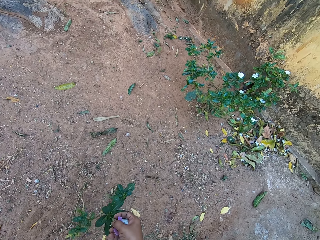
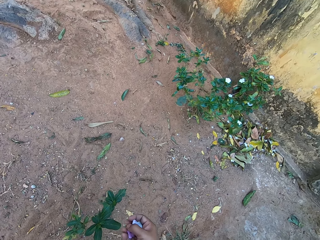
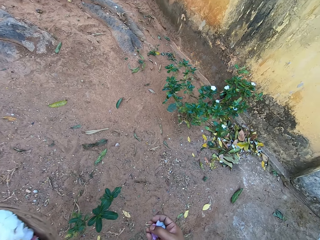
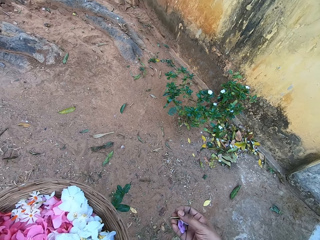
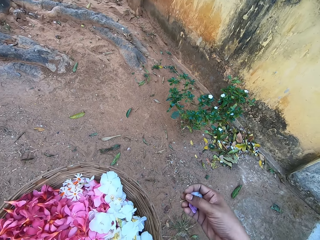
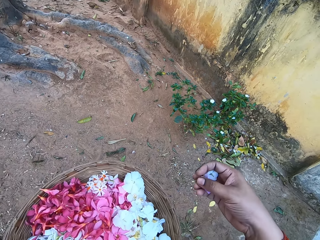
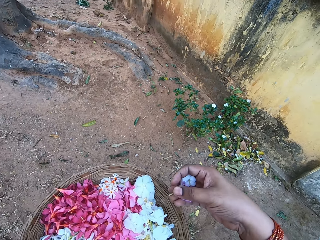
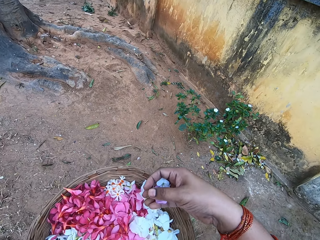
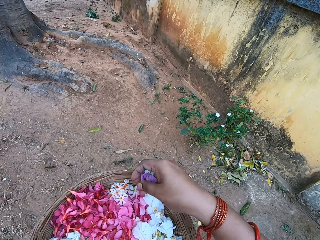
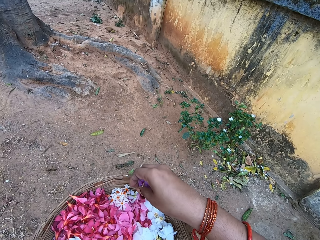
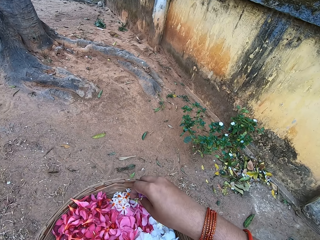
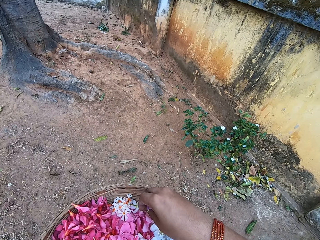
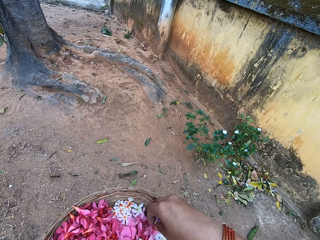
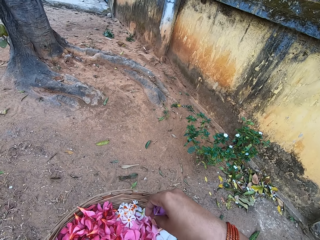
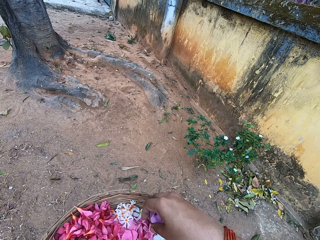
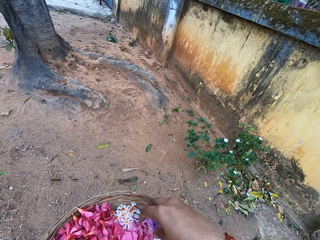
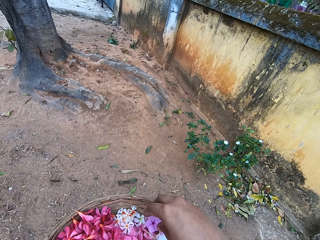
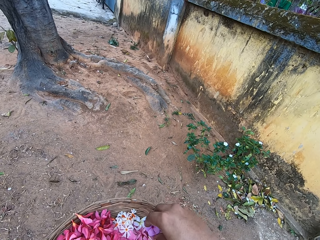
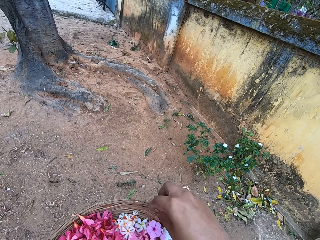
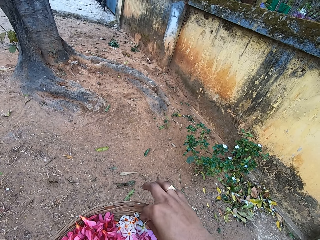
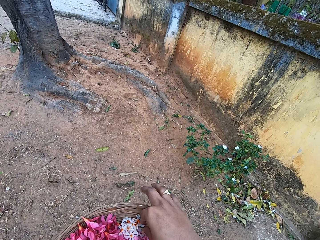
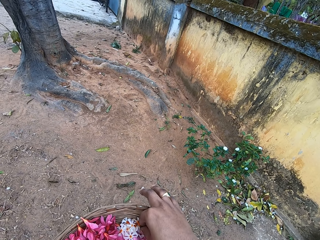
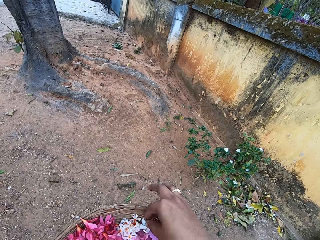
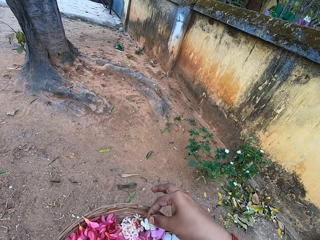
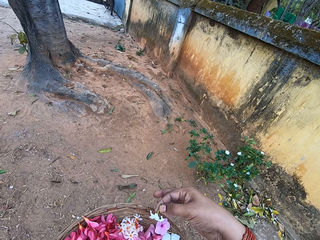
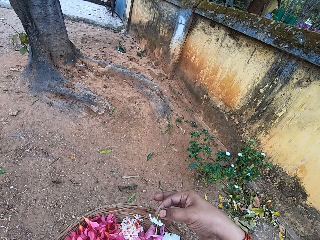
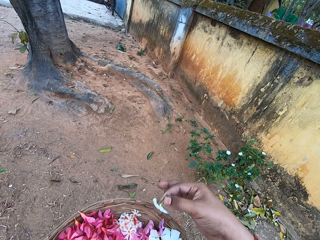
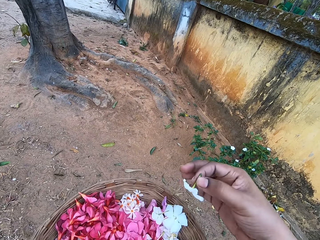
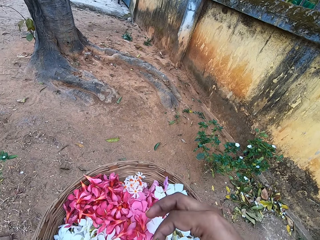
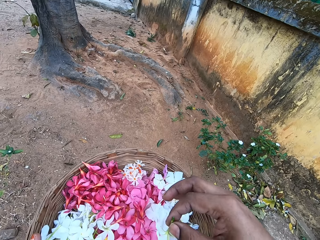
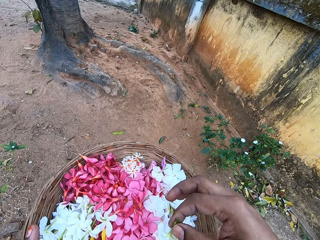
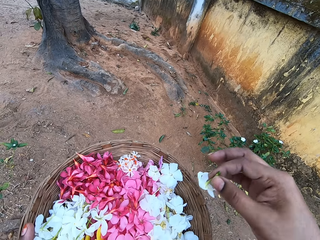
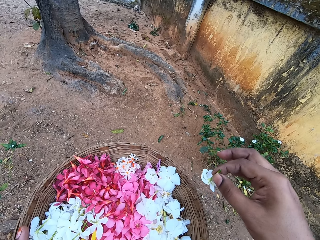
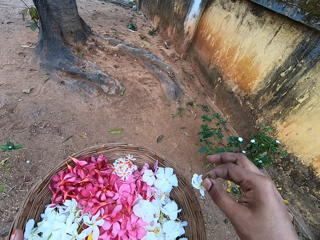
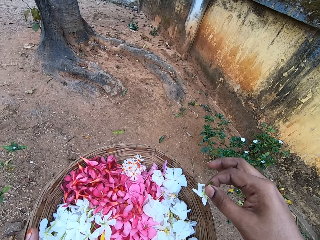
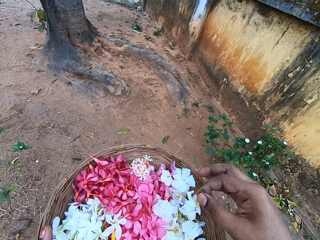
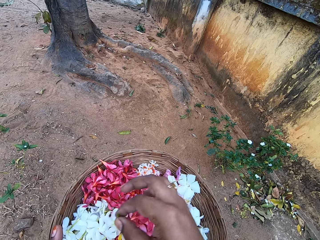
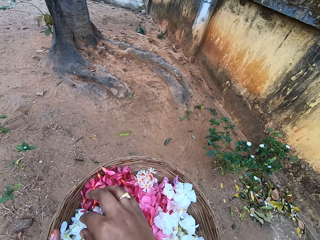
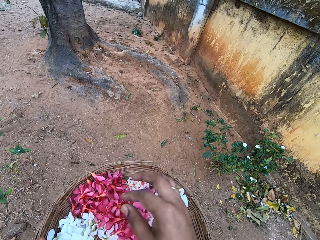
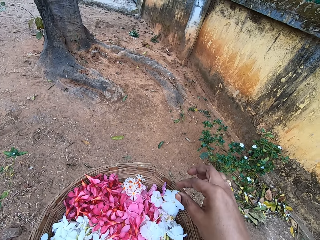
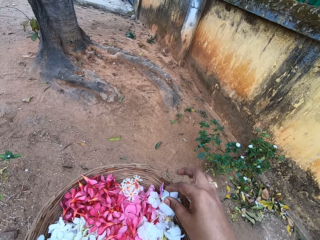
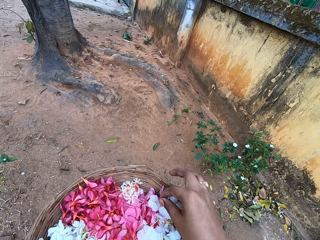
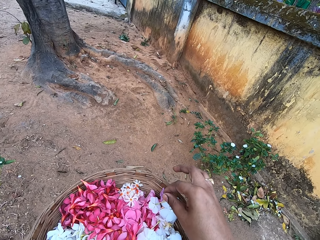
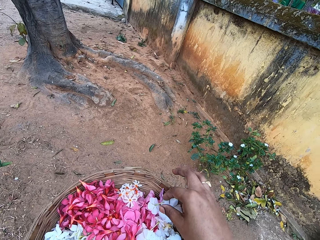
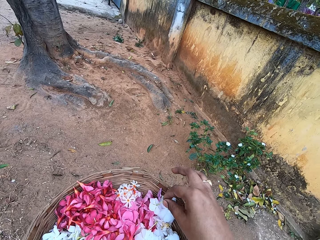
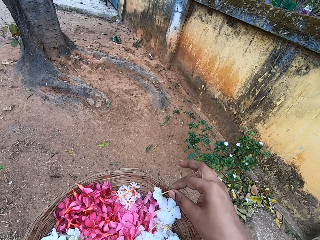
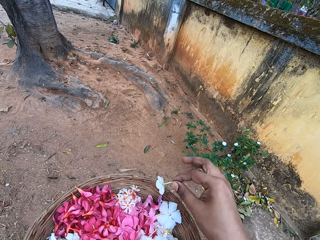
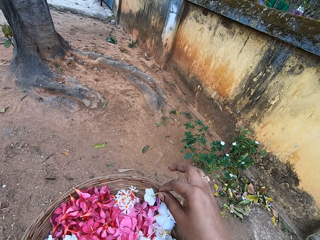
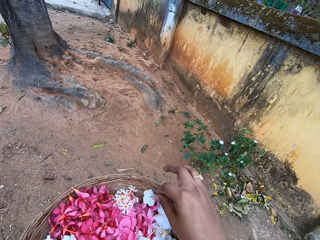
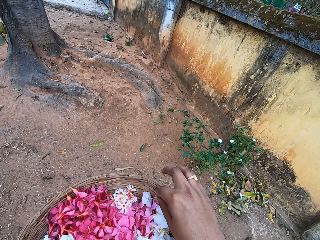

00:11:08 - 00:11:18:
The camera wearer places the flowers in the weaving basket. They hold the basket of flowers. They arrange the flowers in the weaving basket. They hold the basket of flowers.

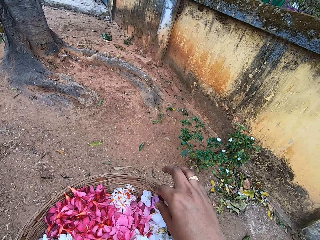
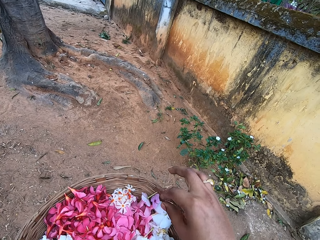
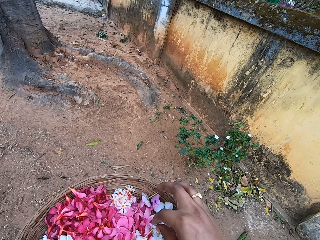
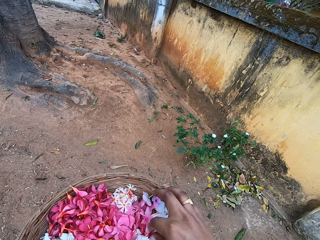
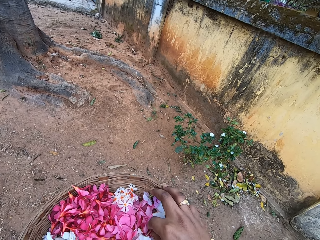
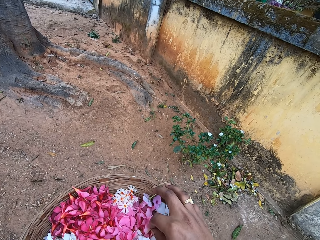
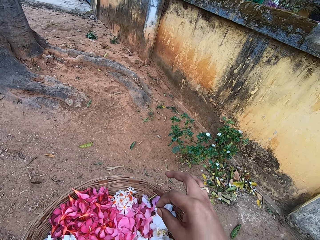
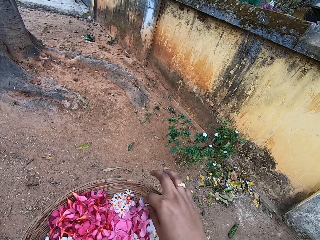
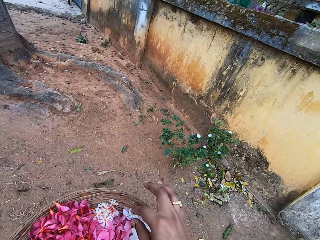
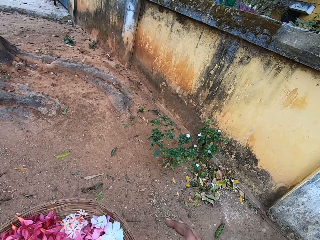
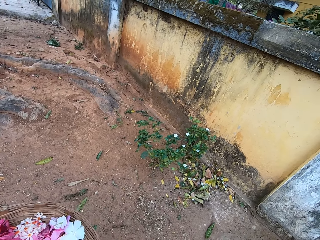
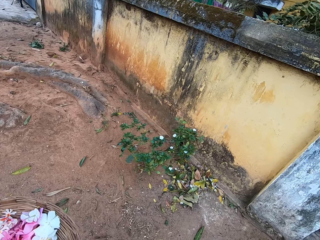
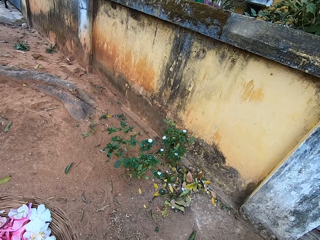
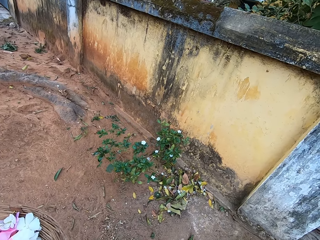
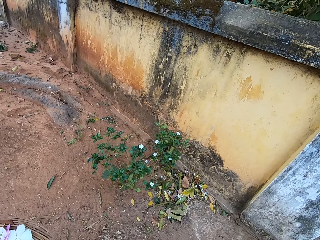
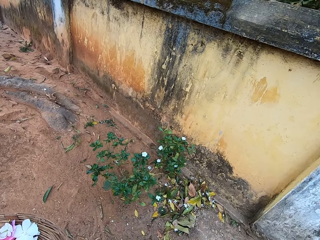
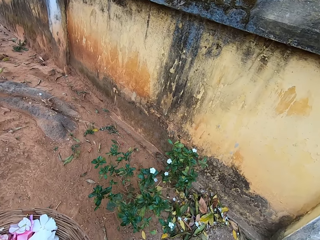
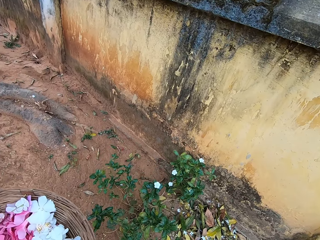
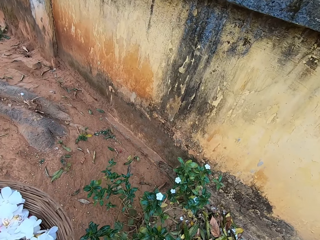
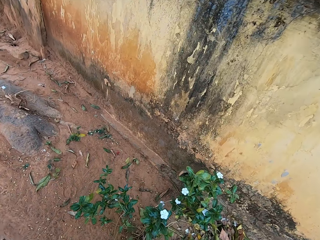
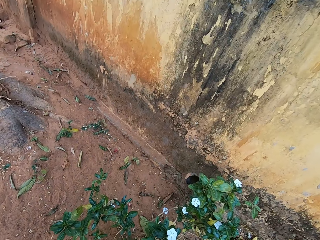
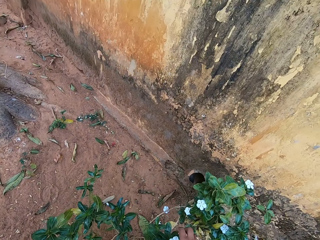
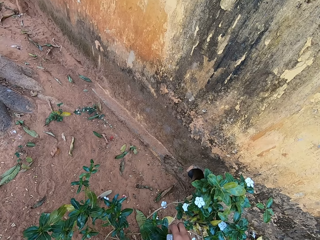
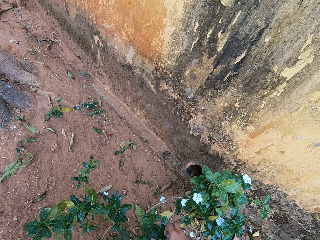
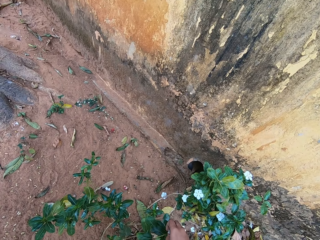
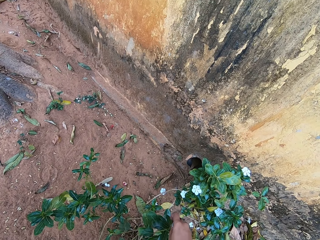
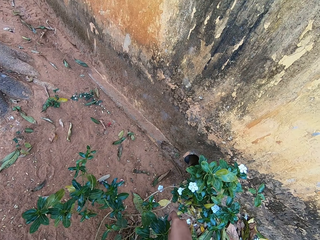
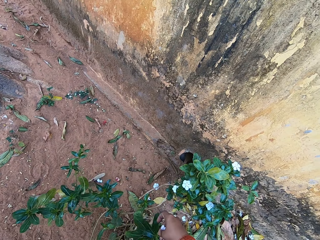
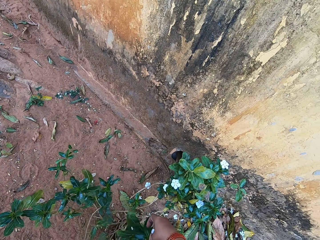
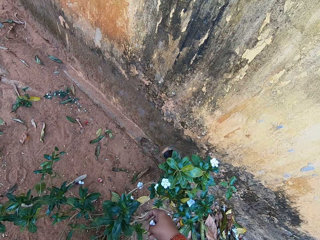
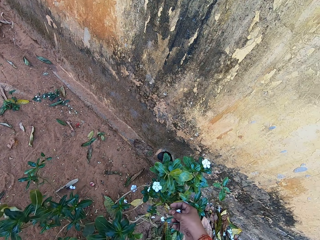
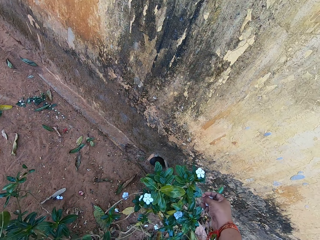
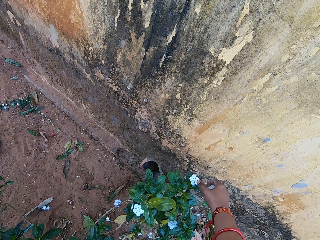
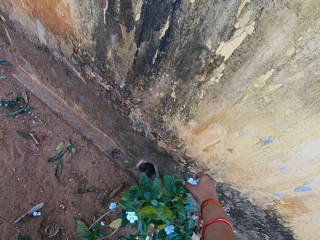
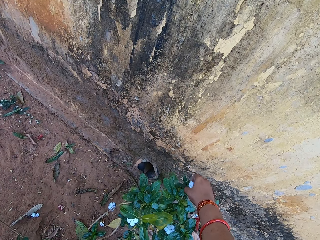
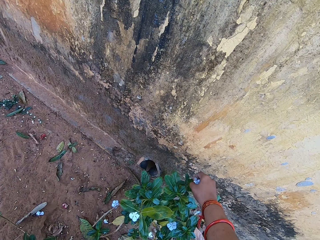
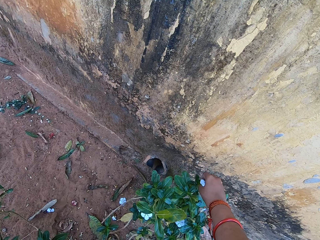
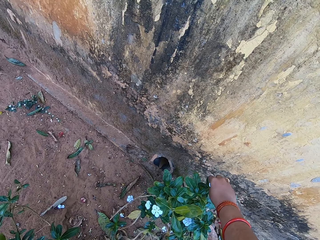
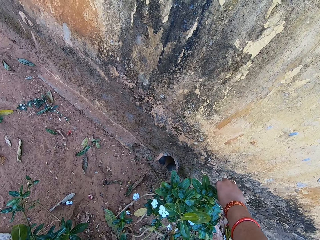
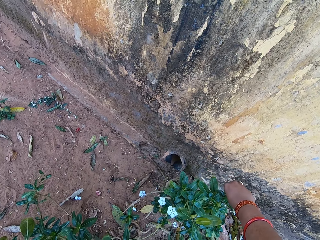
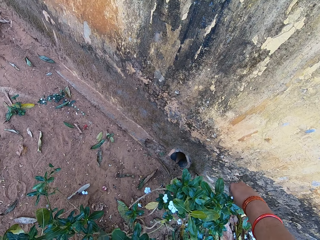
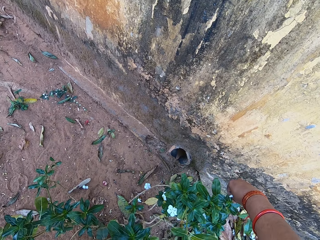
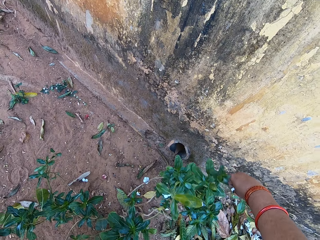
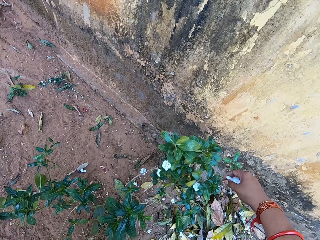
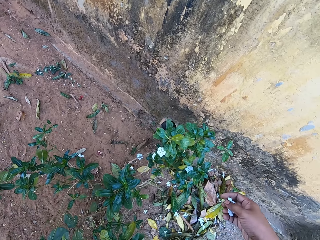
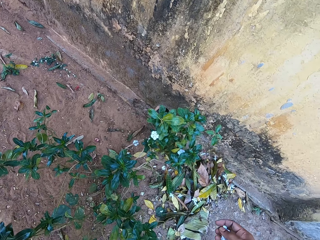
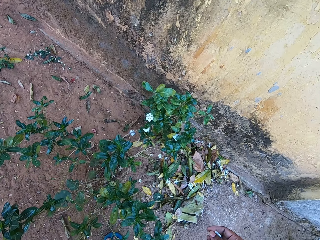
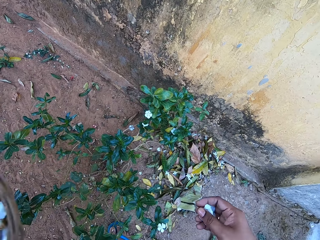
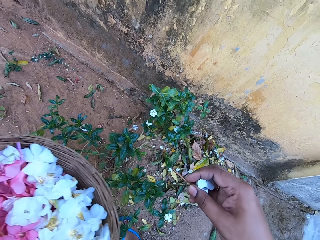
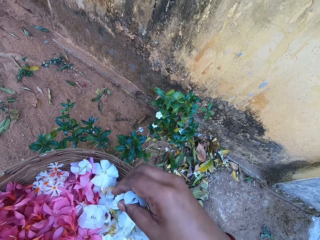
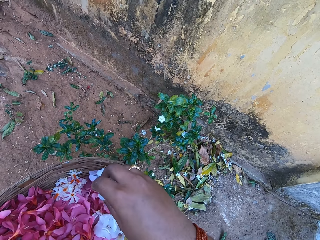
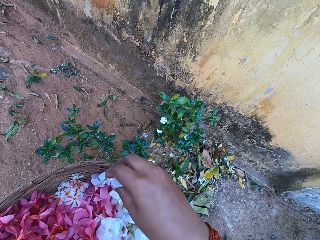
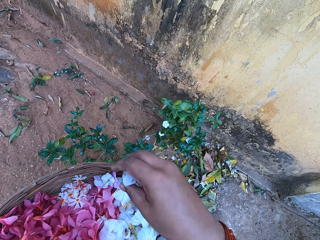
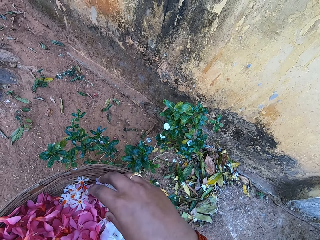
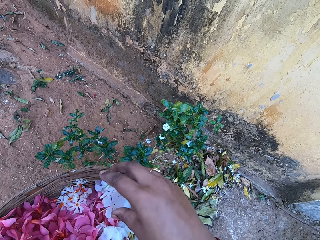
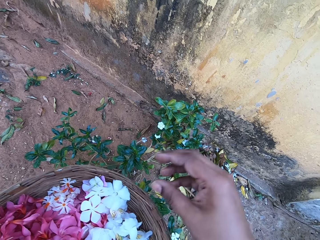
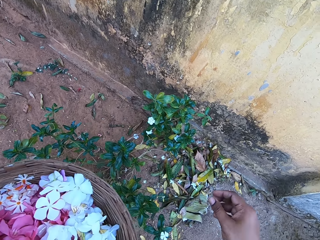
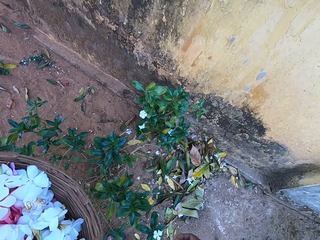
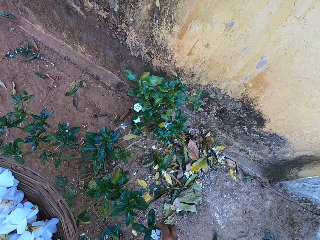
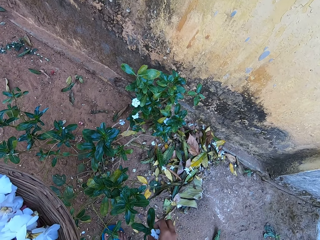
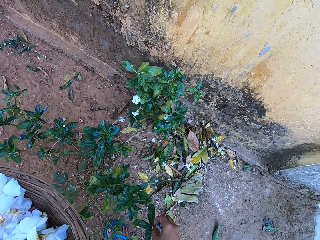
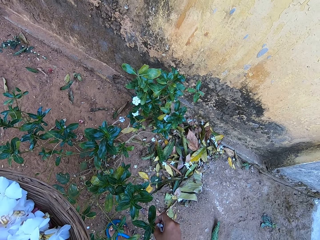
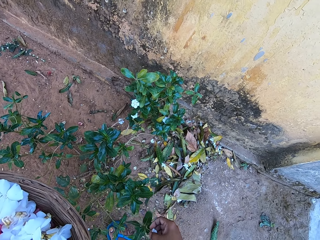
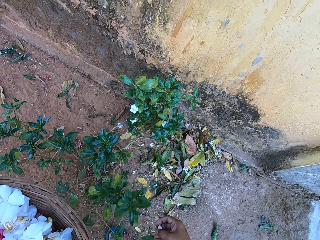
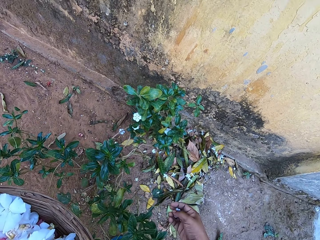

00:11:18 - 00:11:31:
The camera wearer carries the basket of flowers. They hold the basket of flowers. They harvest flowers from the tree. They place the flowers in the weaving basket. They hold the basket of flowers. They hold the basket of flowers again. They pluck flowers.
